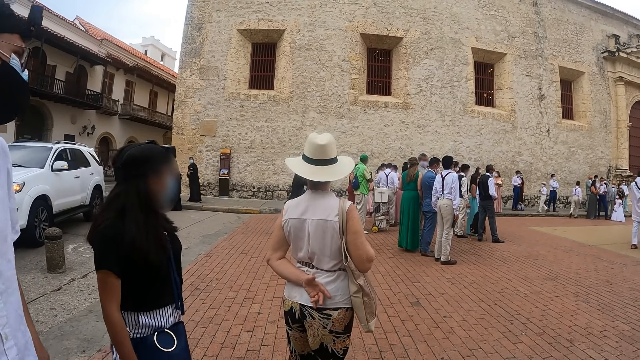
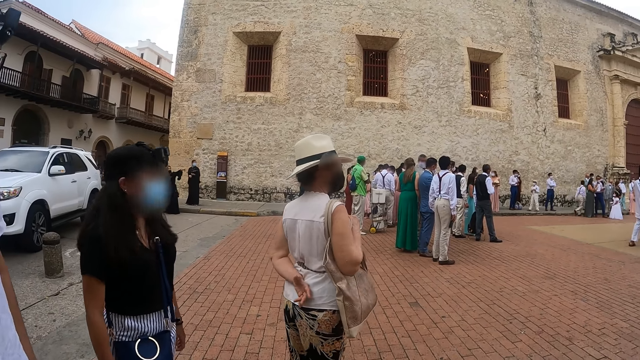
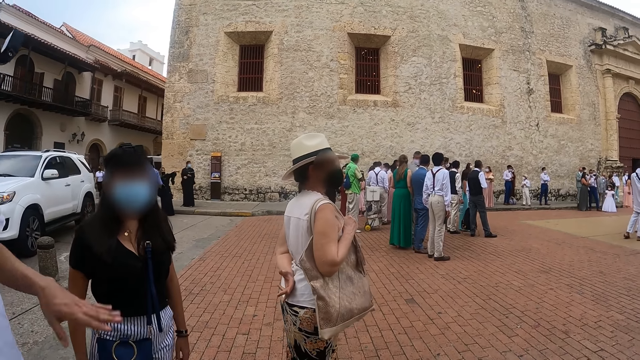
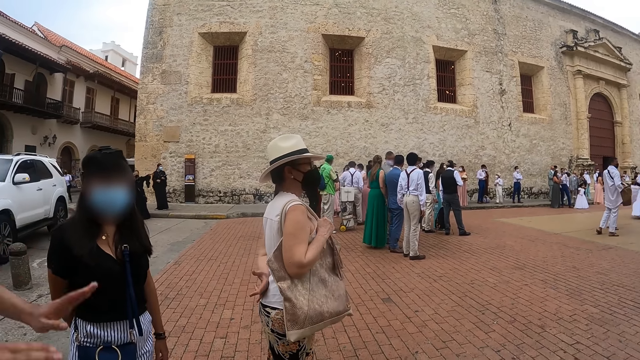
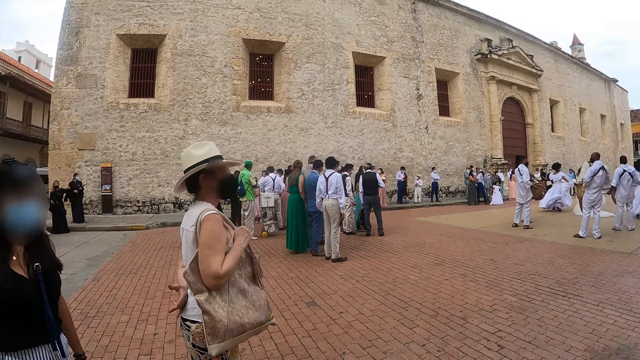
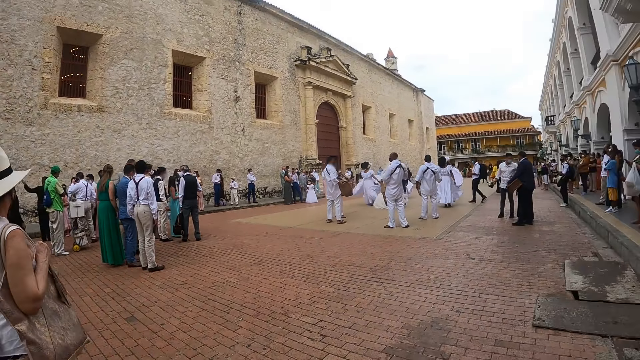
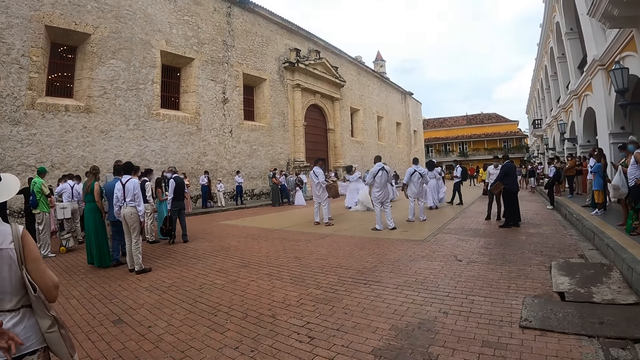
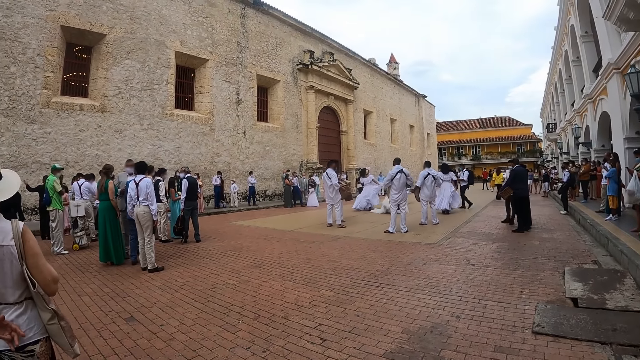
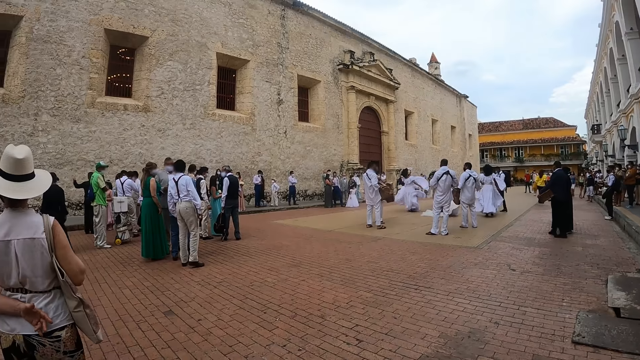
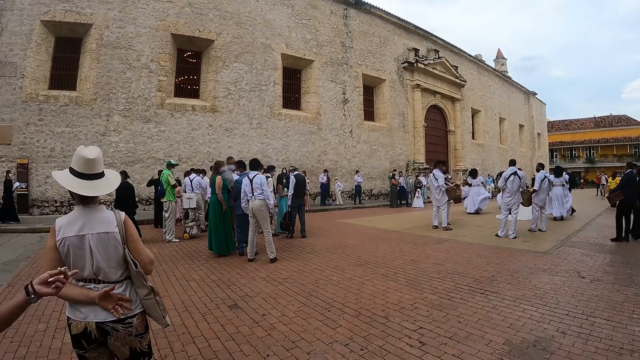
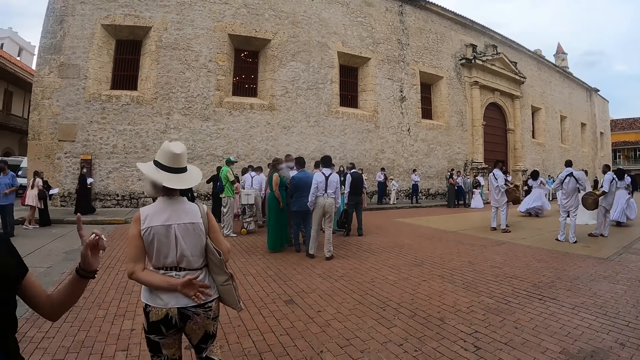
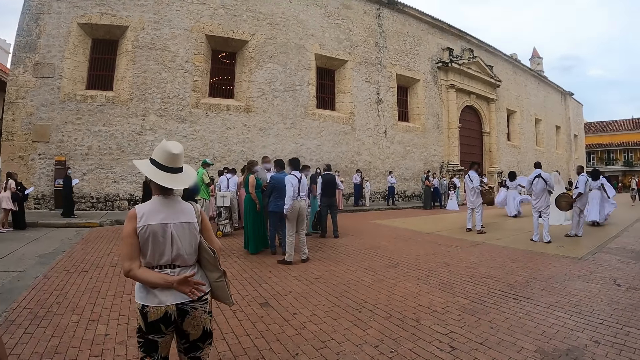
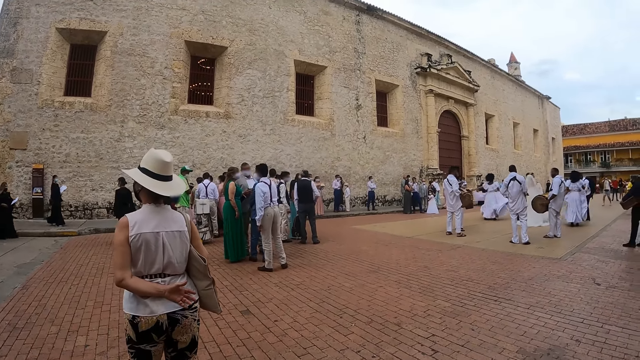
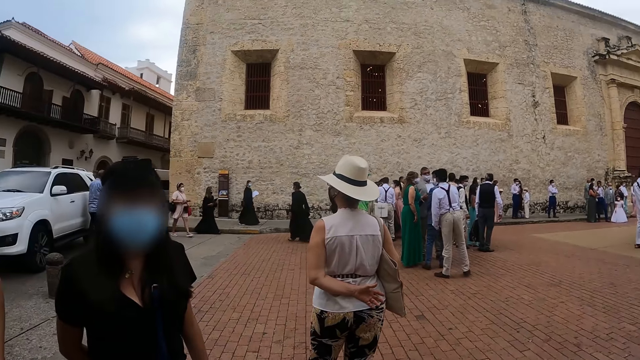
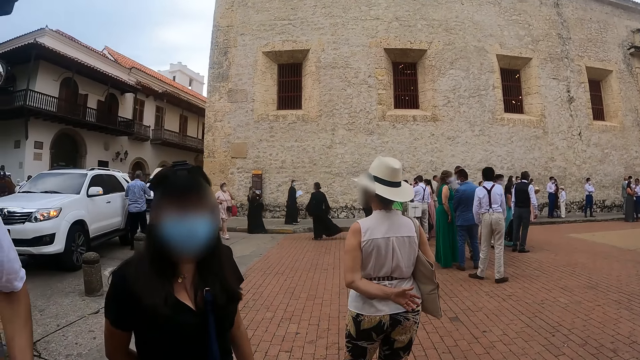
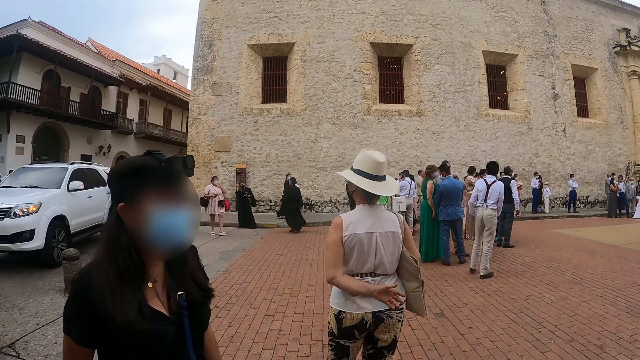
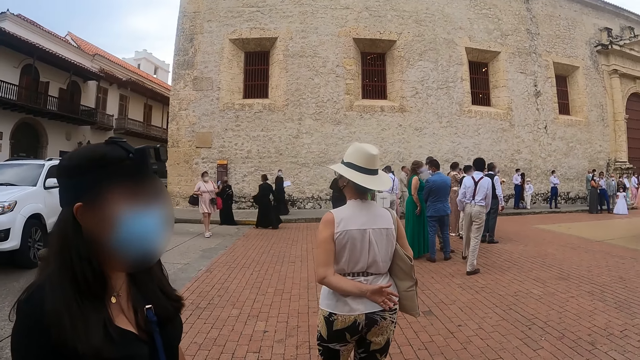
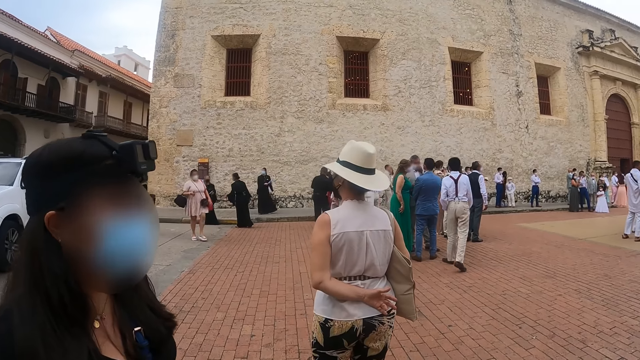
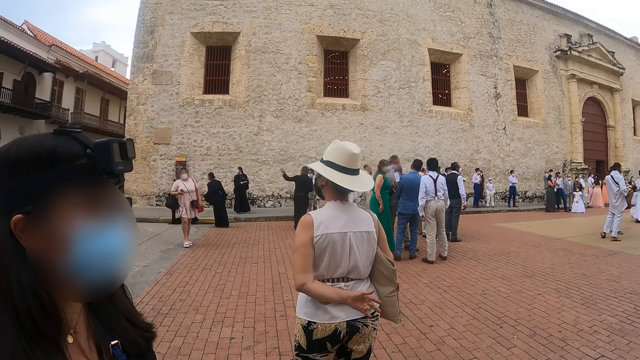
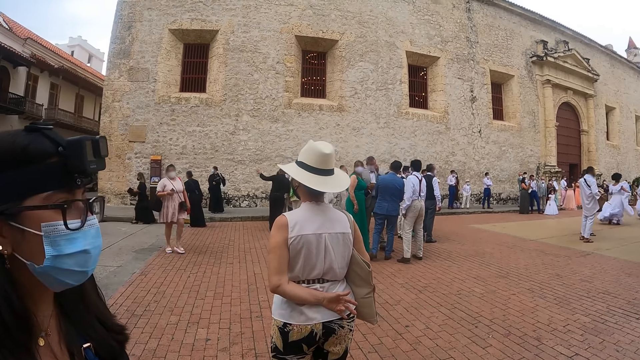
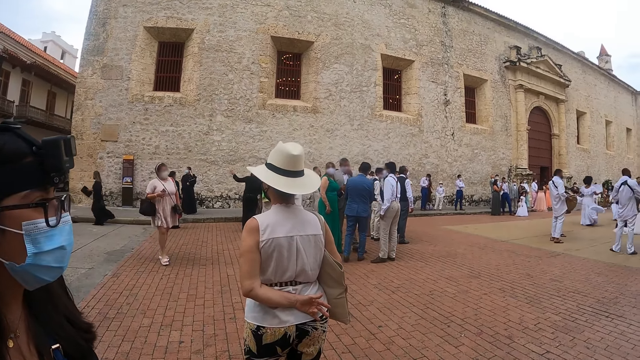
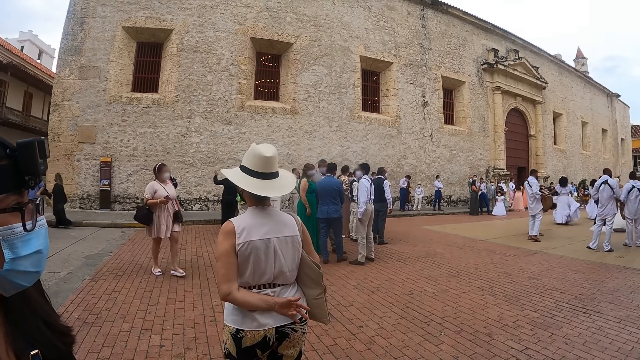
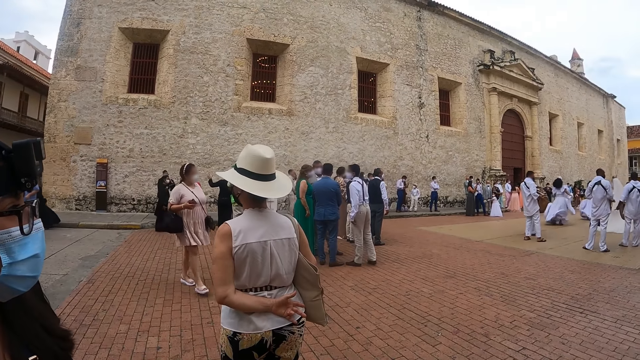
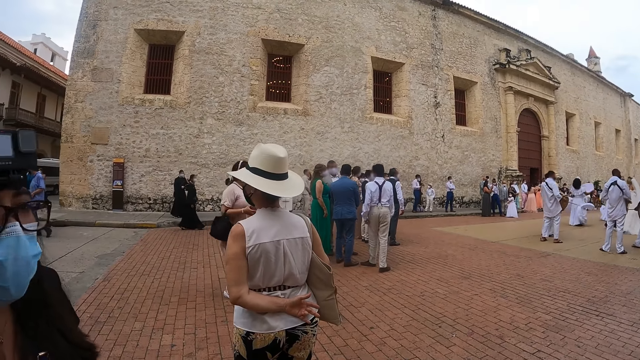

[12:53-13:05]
The camera wearer stares at a crowd. They interact with a lady.

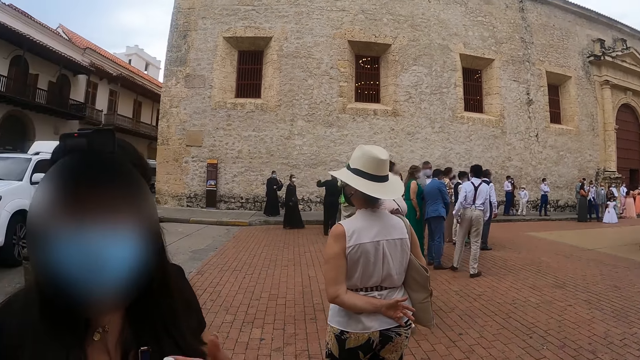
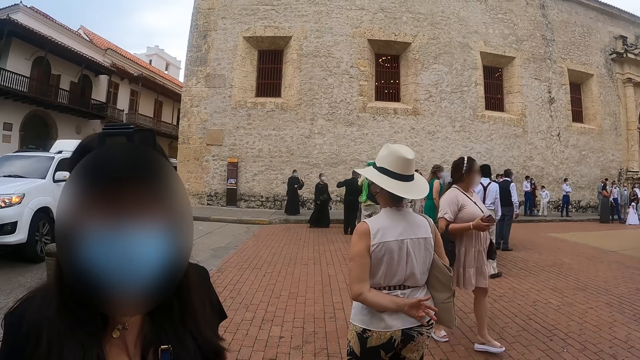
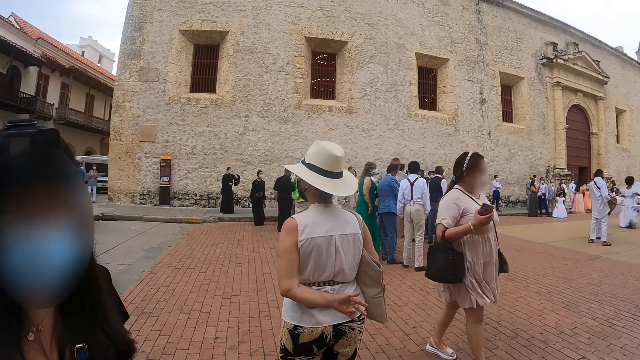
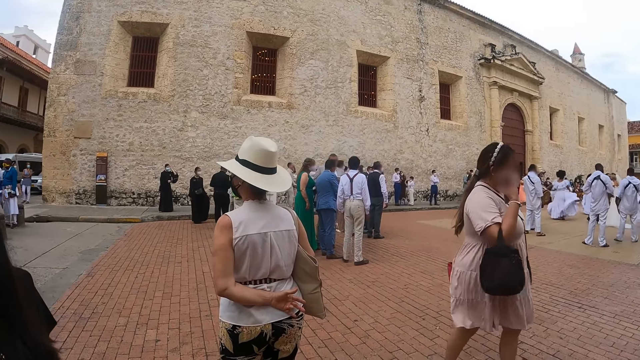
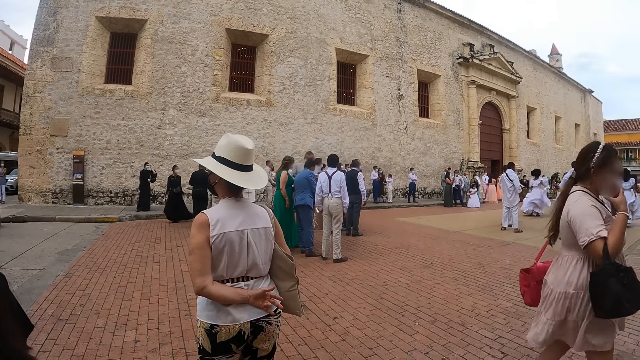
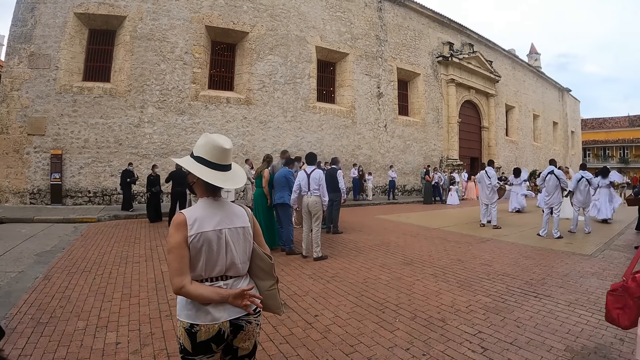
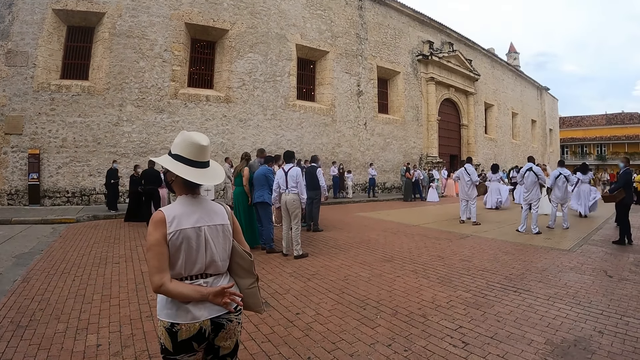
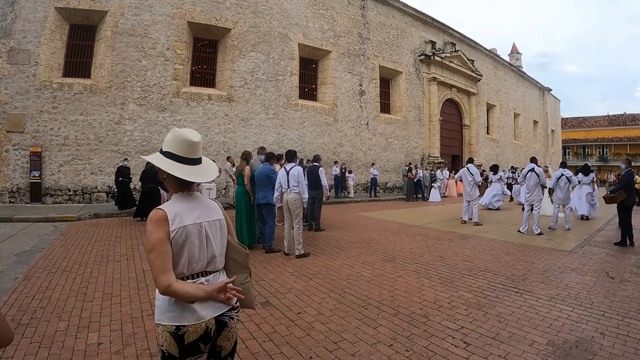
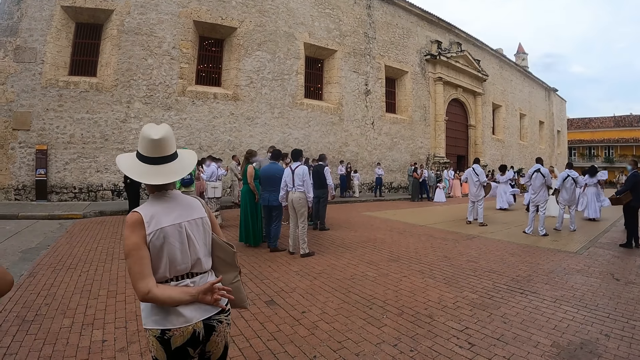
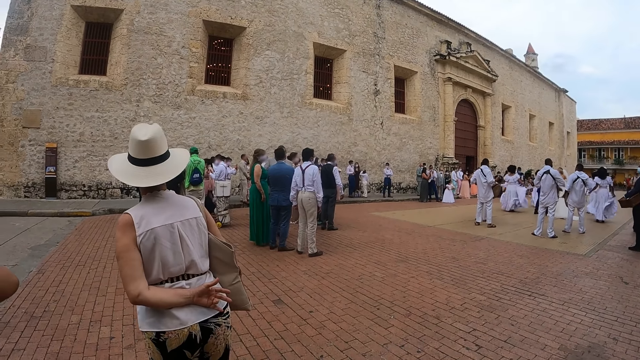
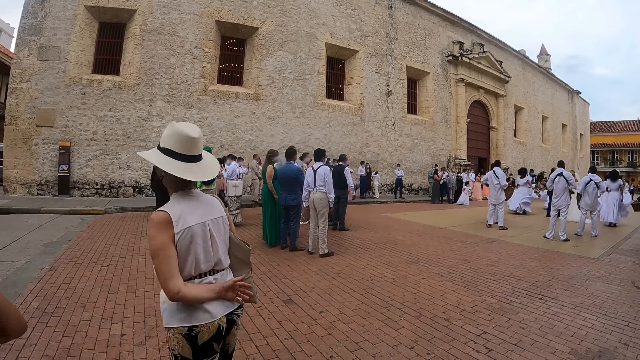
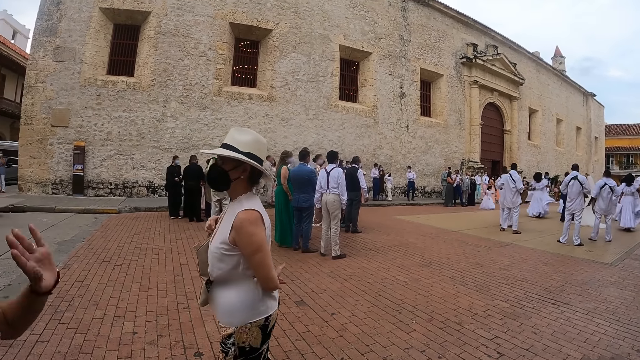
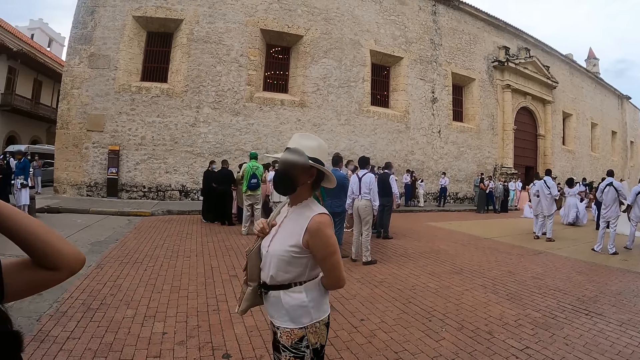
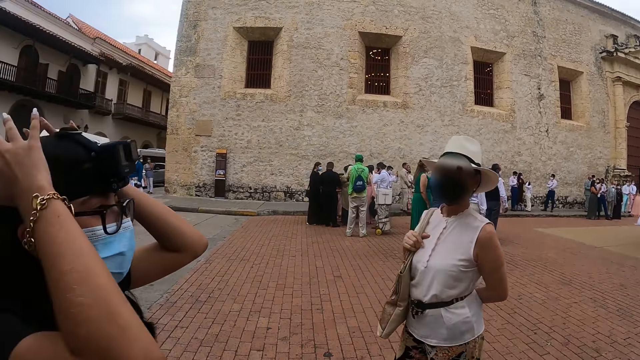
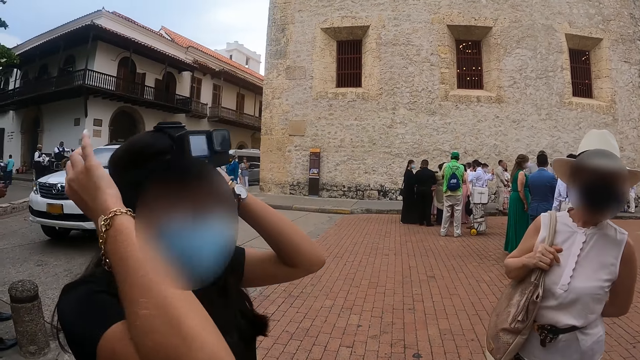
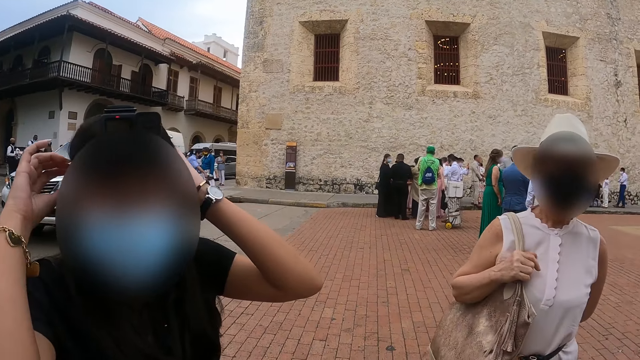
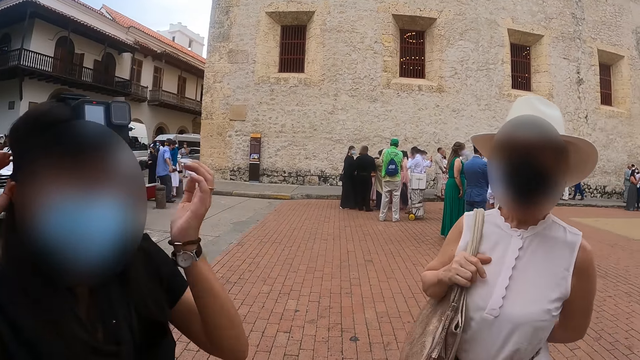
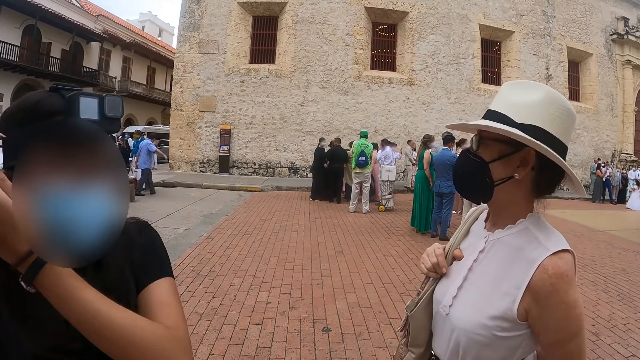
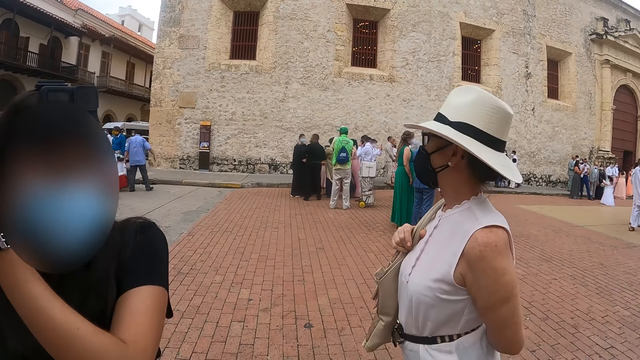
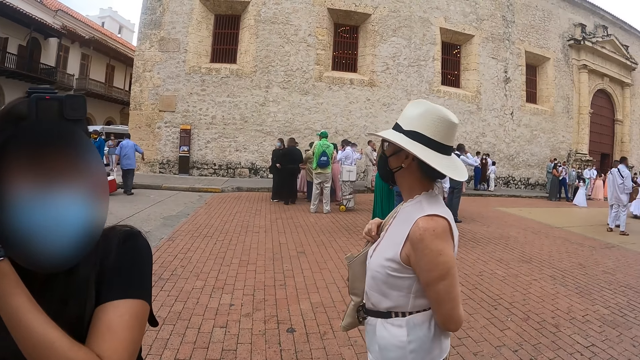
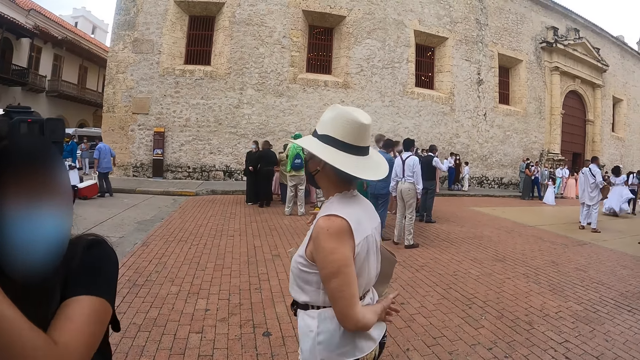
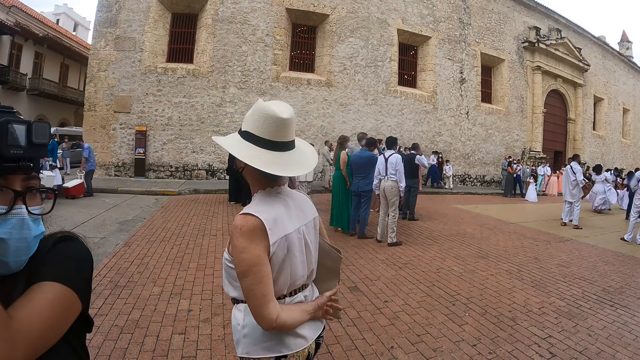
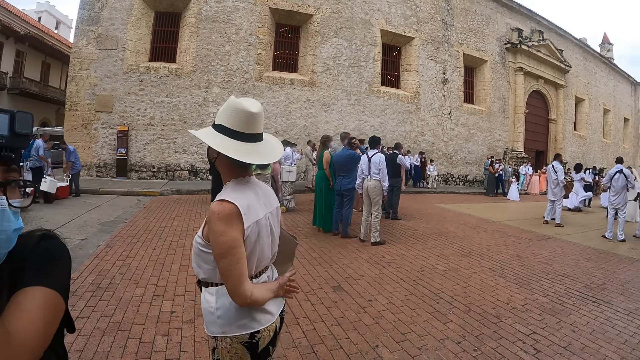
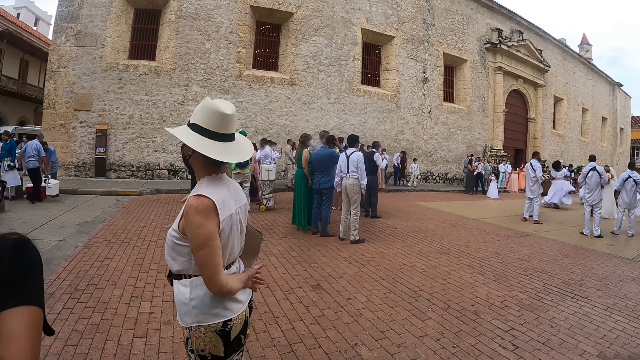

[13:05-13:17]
The camera wearer stares at a crowd. They interact with a lady. They stare at another lady.
